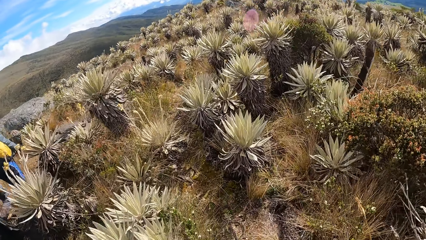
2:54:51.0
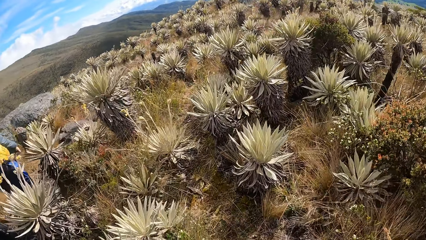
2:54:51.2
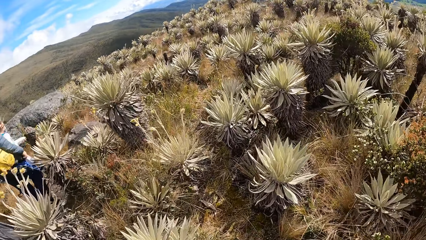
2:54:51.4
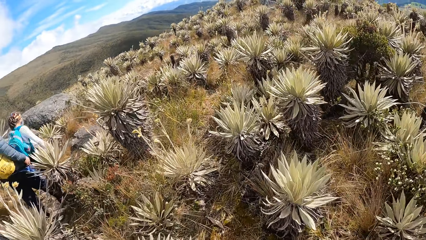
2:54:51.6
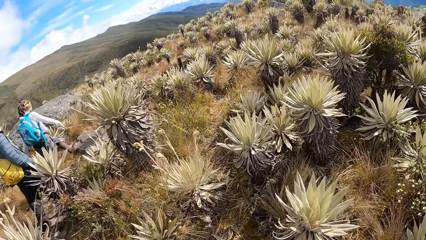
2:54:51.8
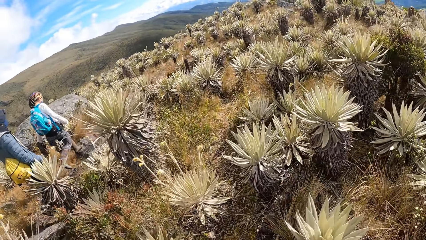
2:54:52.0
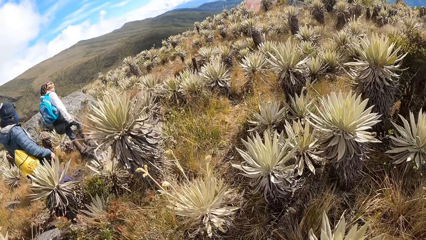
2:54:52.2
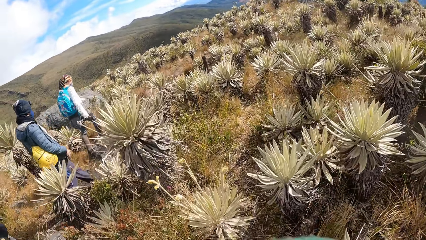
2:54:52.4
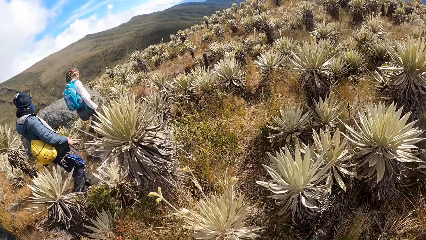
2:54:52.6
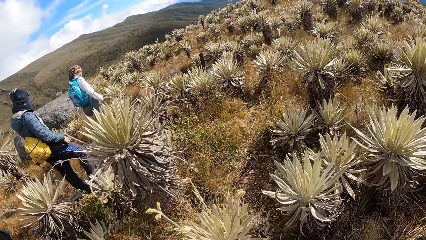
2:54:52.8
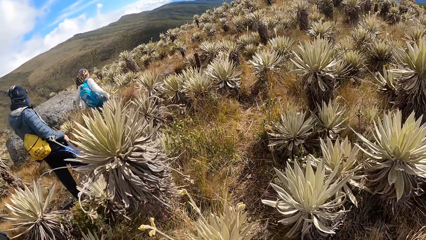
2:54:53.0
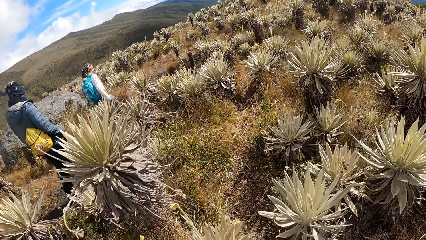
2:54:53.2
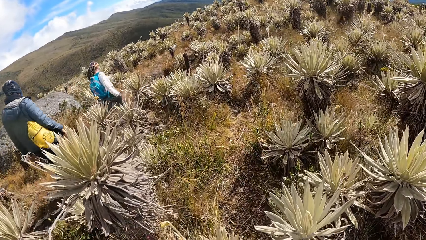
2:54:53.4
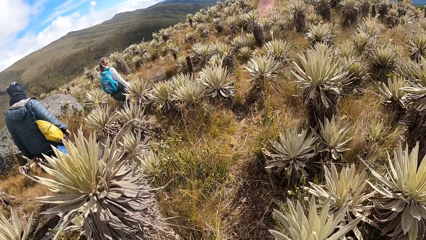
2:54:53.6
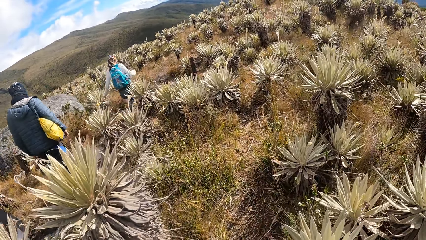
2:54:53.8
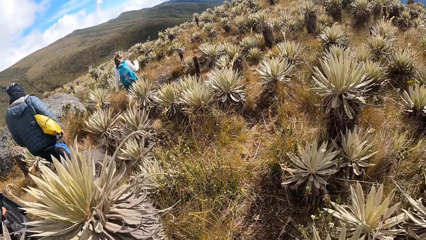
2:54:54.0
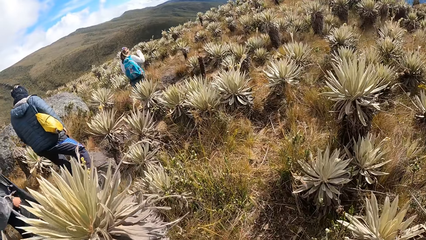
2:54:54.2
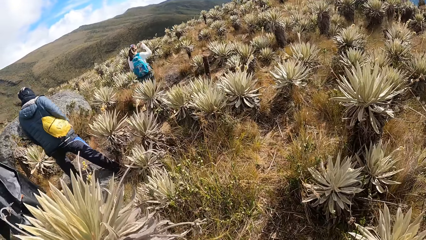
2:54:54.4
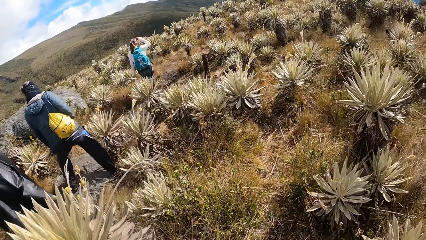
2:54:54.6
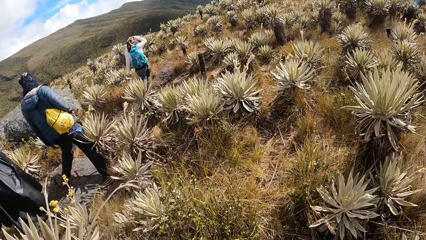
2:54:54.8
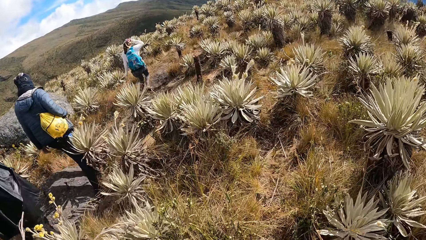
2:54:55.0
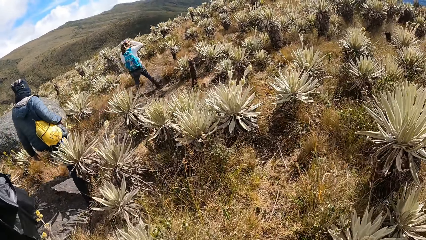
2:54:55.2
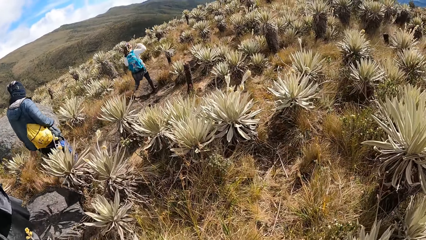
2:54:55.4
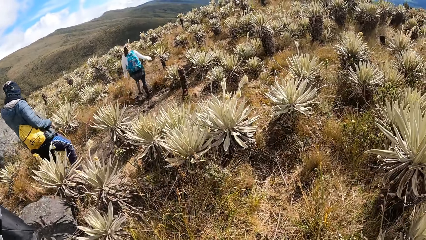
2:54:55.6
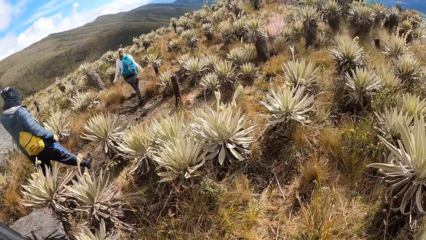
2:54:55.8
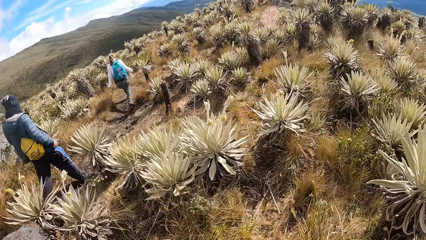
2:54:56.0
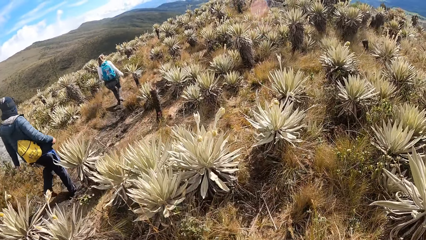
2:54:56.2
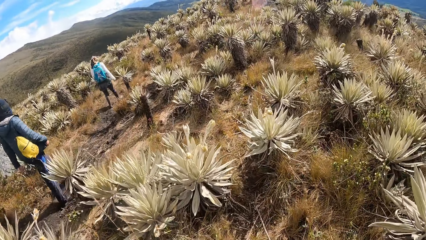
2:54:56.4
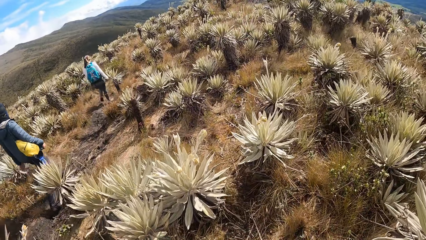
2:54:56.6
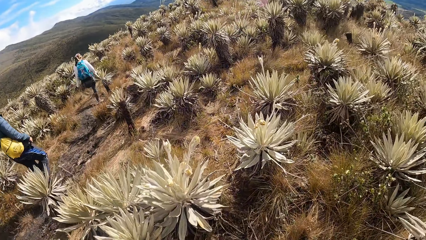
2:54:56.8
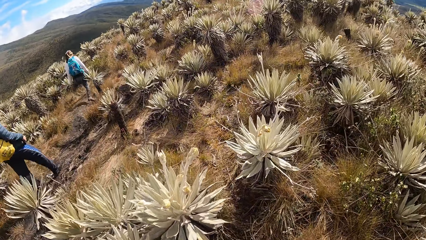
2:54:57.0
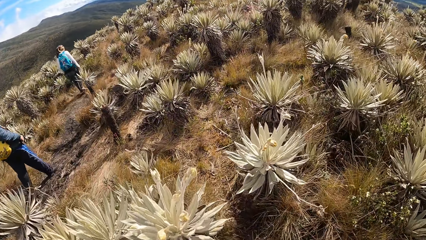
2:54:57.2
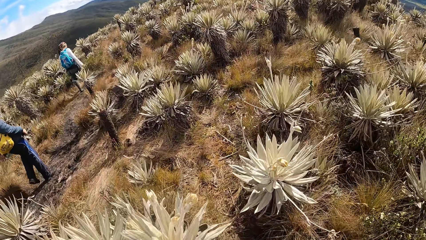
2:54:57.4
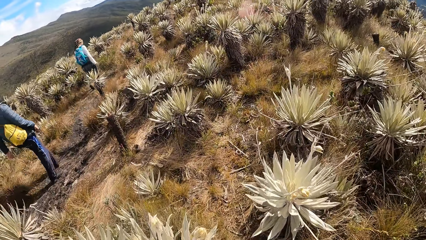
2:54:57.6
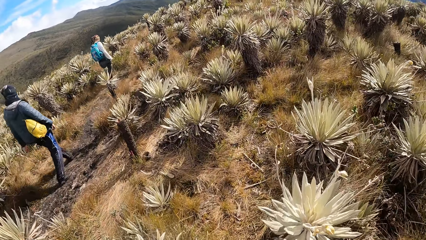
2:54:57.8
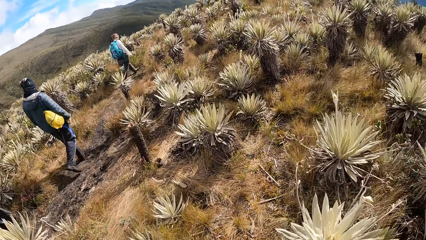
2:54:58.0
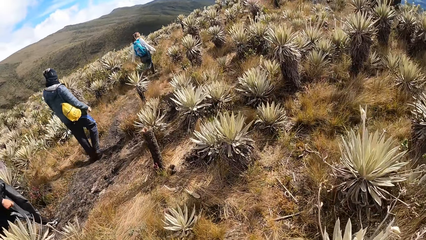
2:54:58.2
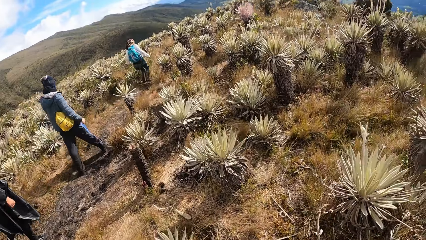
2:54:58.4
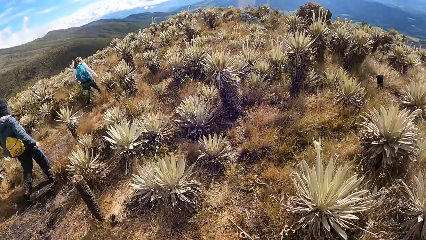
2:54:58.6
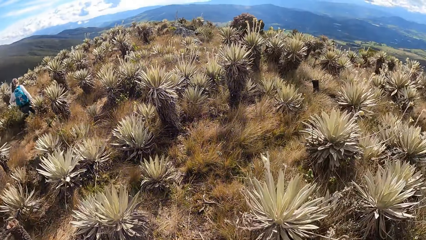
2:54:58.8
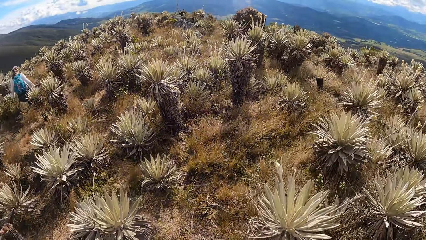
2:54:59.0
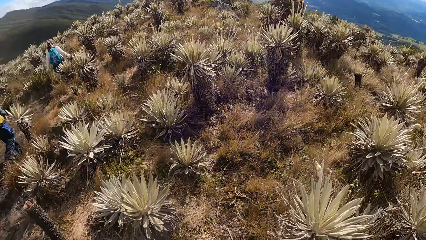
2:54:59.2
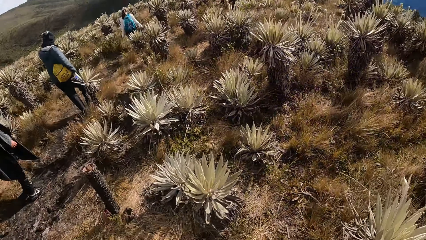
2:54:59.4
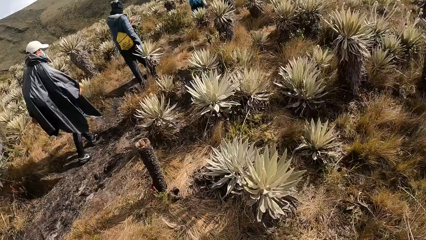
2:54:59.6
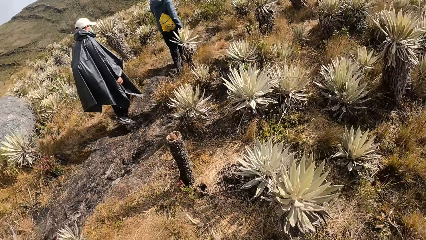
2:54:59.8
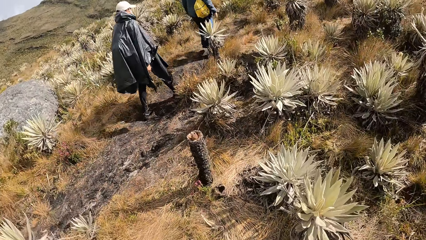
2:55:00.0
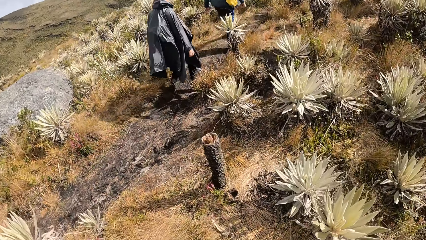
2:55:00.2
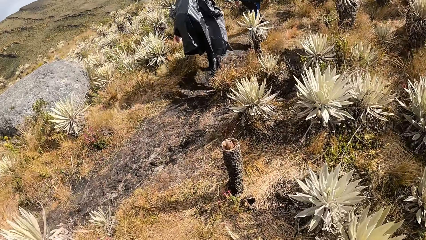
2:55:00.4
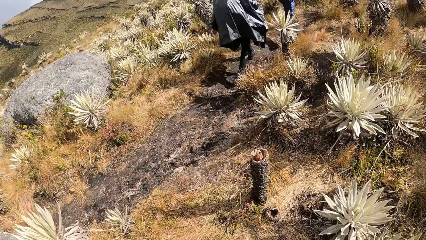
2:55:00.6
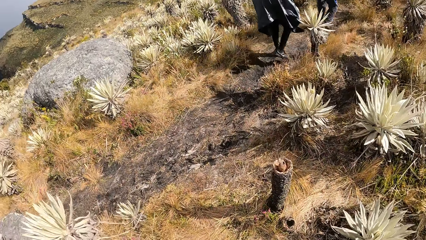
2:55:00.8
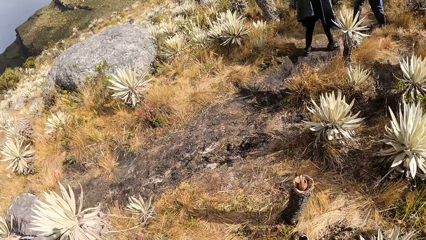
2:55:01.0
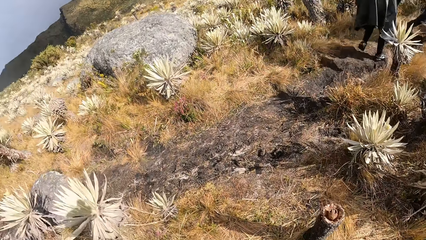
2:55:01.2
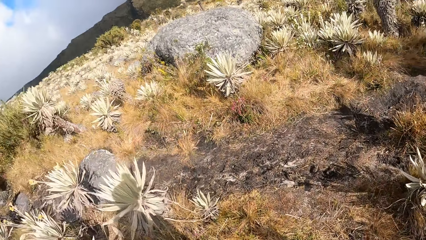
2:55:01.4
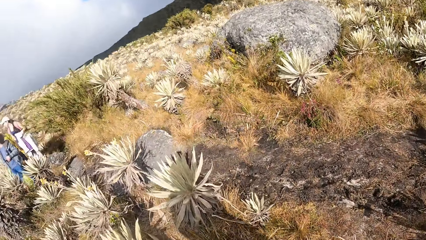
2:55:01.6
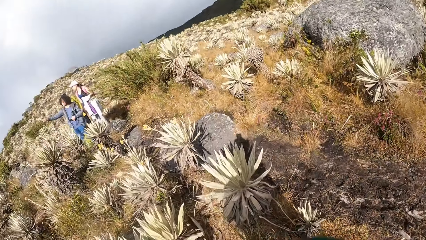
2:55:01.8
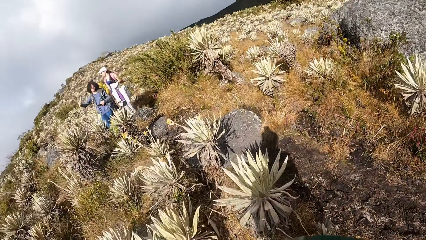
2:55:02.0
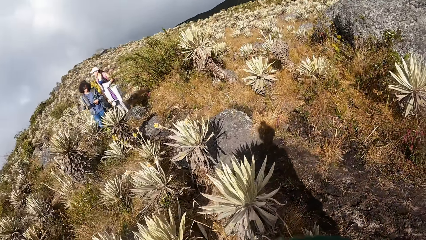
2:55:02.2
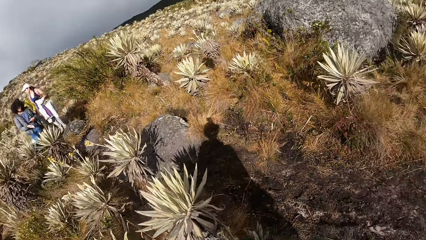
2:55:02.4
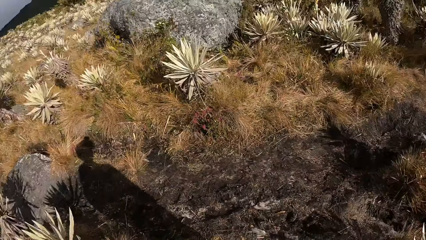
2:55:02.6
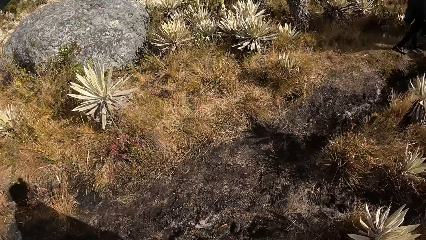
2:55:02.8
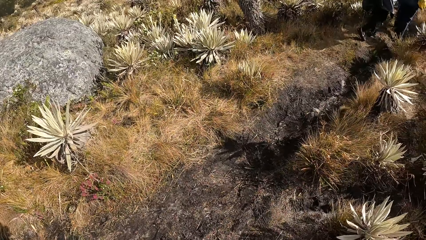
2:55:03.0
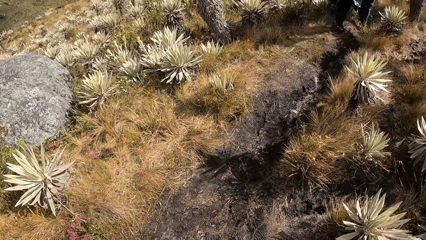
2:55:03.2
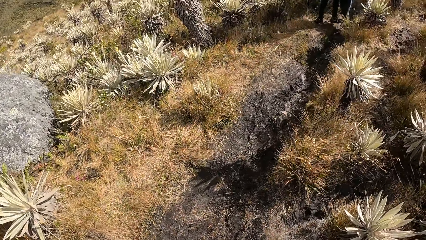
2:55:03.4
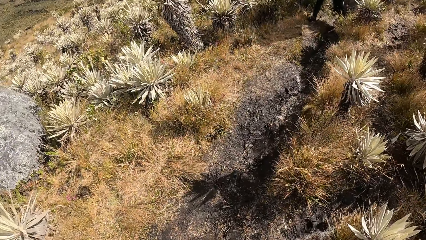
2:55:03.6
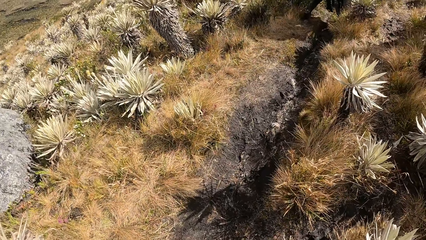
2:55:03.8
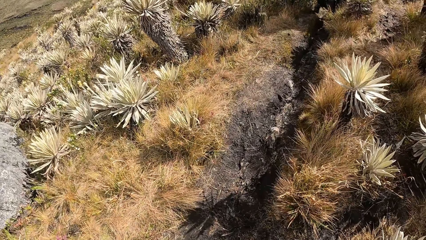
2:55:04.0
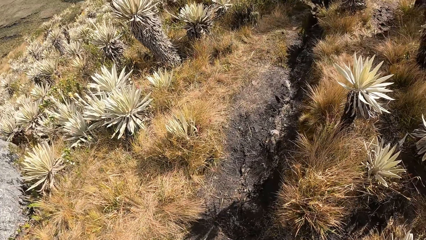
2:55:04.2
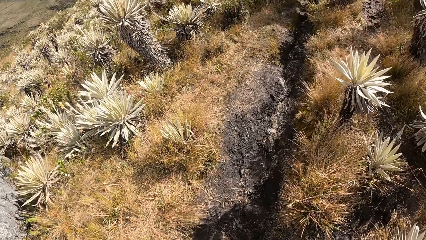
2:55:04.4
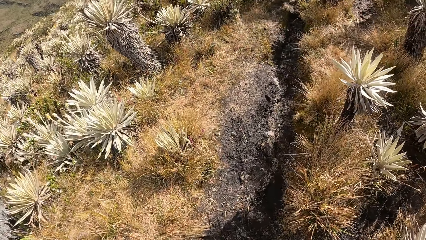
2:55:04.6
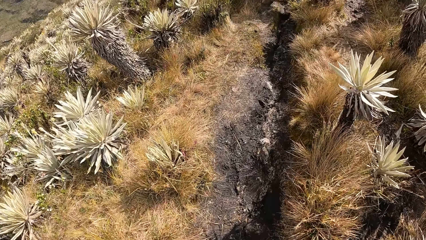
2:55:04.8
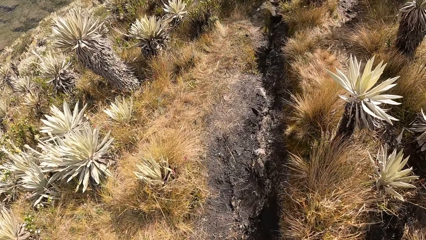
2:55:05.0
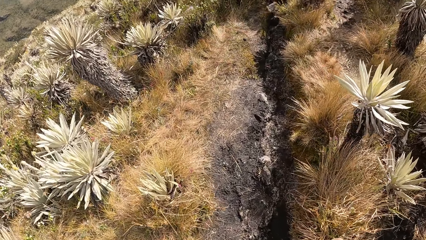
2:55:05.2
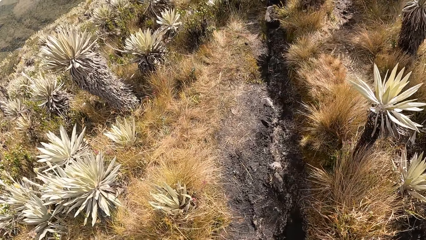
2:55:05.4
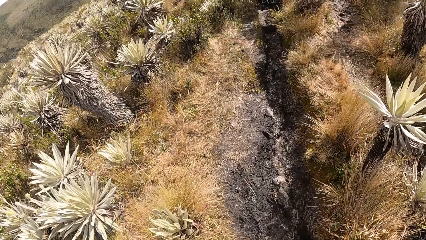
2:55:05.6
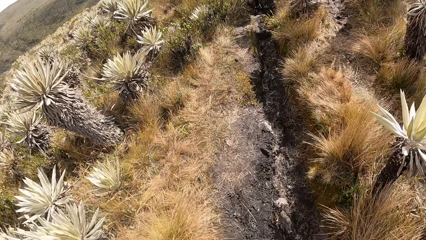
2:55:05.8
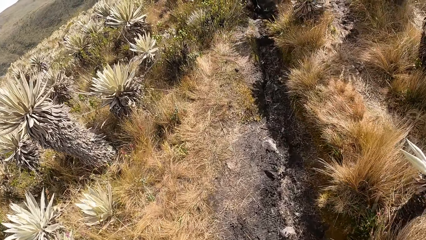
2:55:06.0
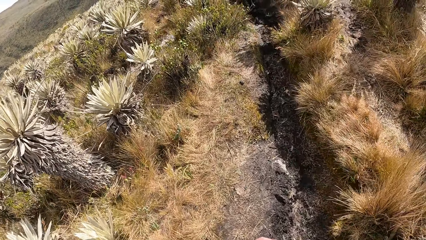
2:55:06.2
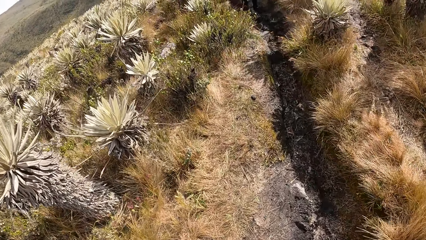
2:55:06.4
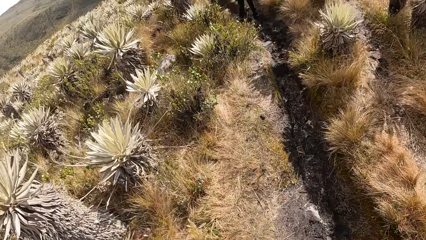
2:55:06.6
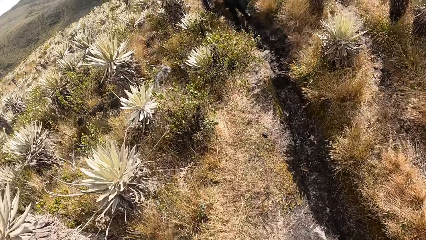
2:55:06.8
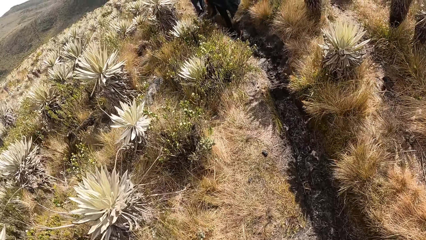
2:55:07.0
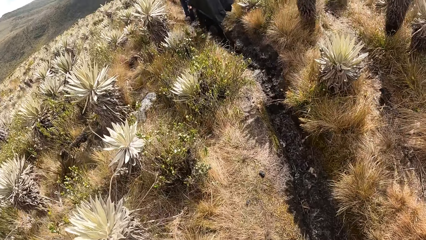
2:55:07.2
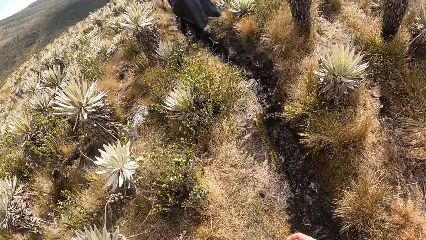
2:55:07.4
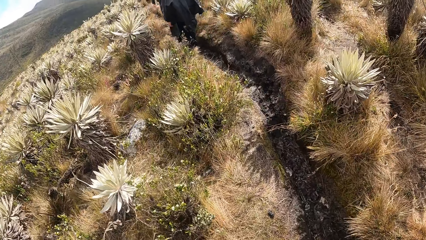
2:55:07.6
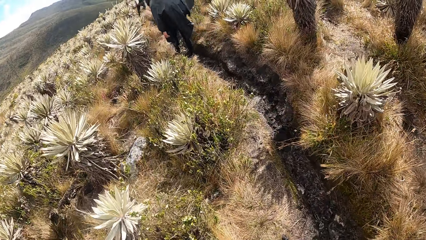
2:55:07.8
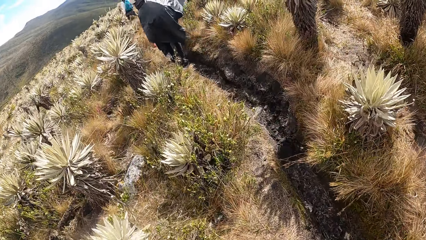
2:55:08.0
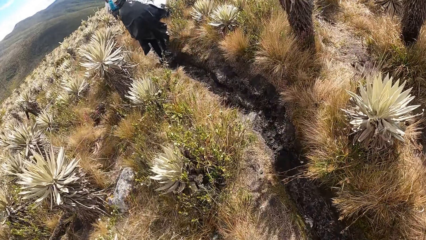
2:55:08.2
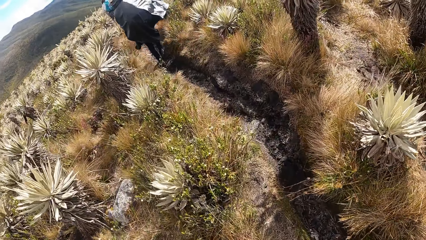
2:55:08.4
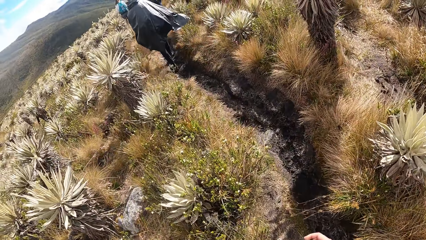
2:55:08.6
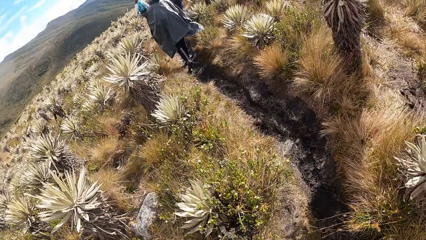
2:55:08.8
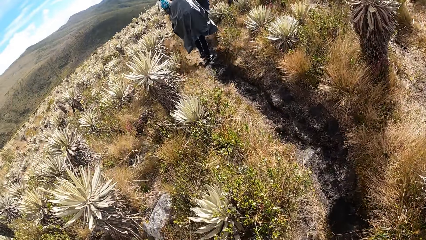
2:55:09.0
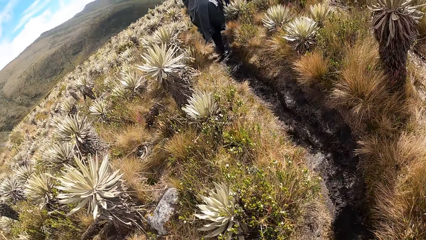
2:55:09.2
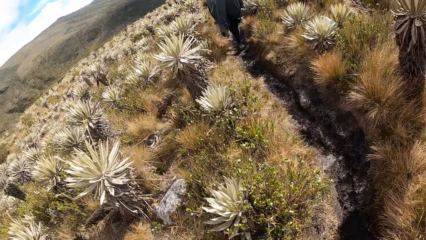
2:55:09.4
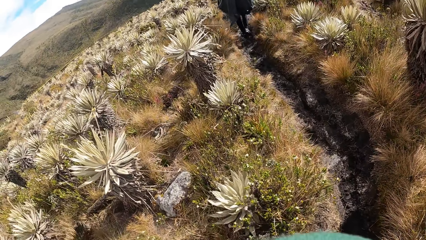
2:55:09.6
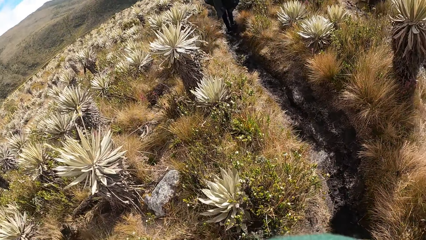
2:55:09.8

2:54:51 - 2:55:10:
The camera wearer looks back. They walk ahead.
